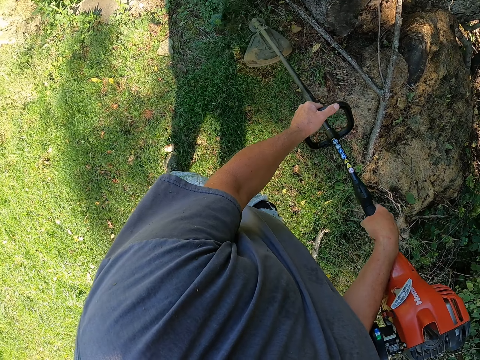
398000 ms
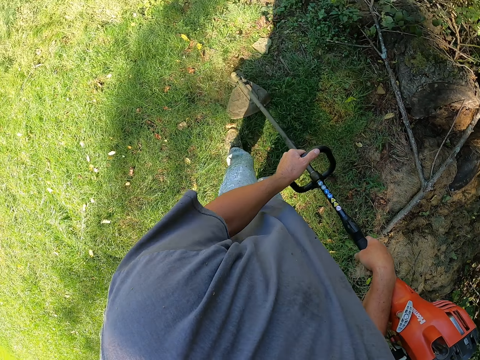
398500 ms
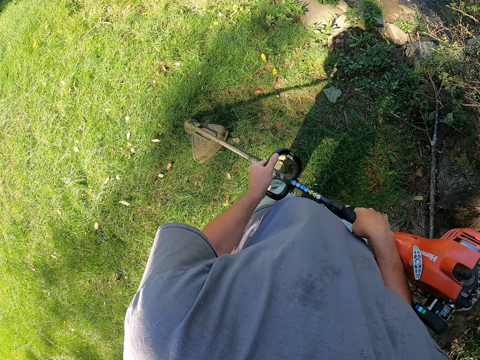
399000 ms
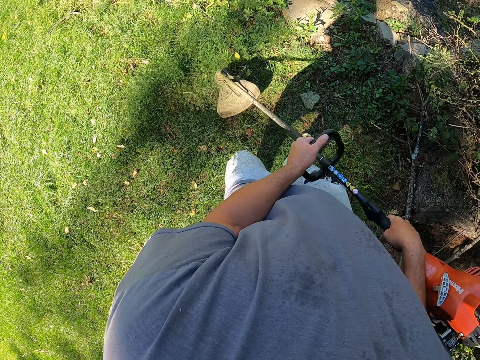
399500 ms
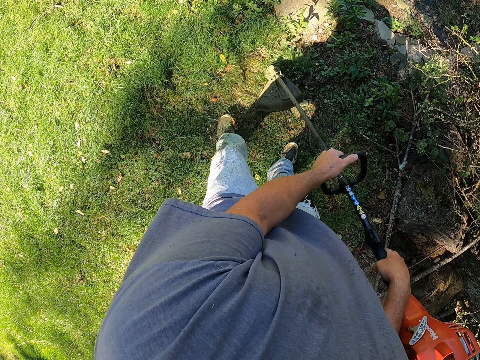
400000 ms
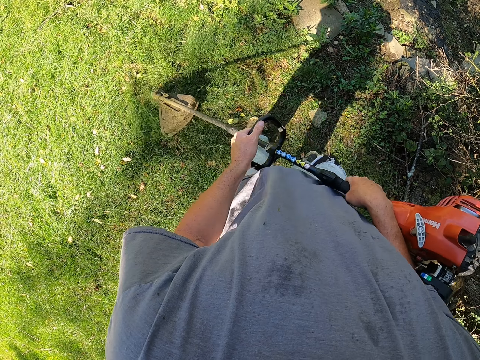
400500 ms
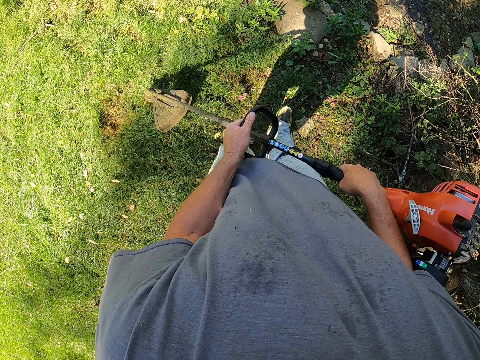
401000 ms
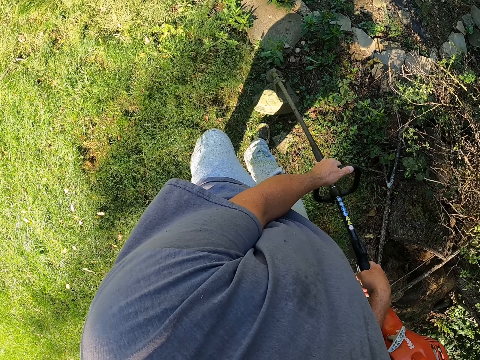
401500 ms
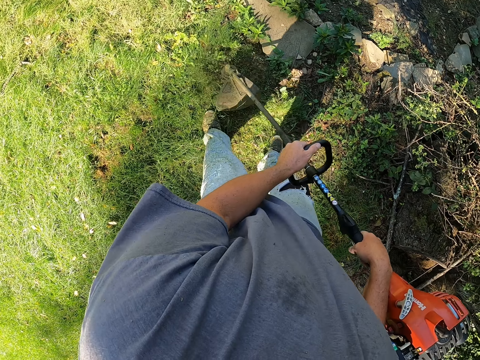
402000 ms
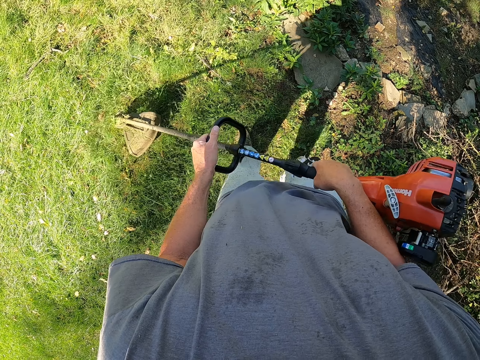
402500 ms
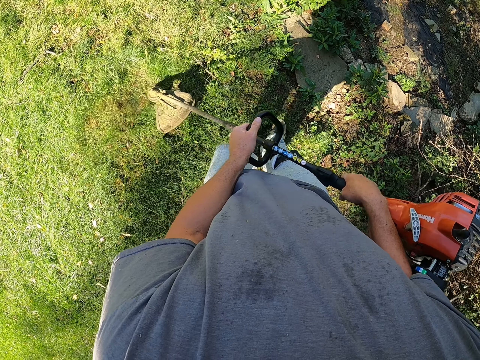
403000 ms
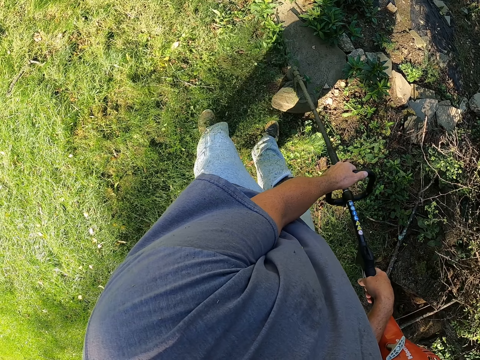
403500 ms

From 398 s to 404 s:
The camera wearer cuts grass with a grass cutting machine.

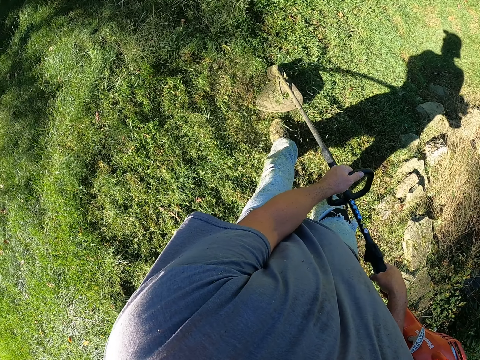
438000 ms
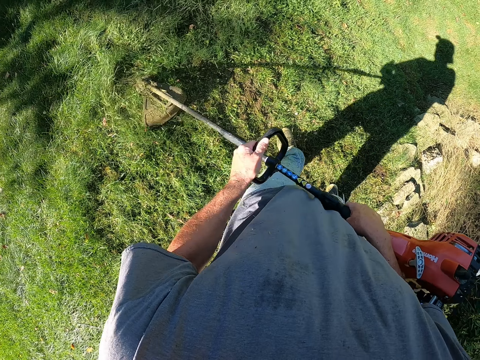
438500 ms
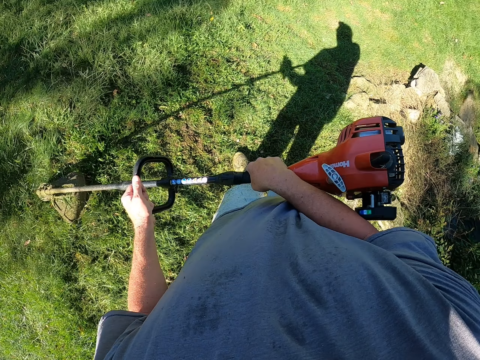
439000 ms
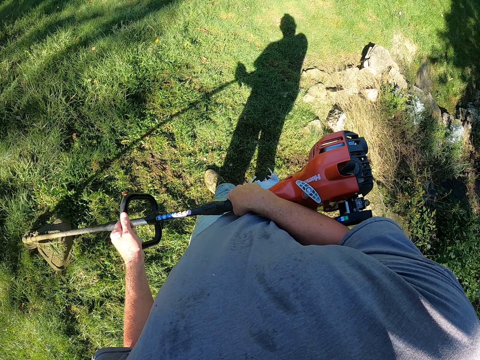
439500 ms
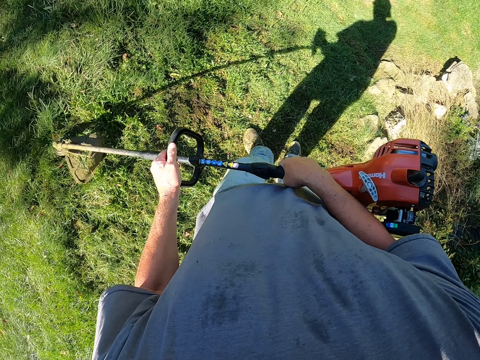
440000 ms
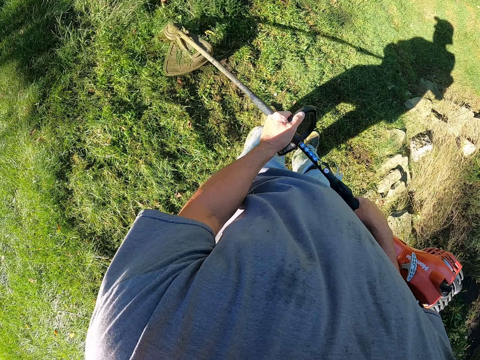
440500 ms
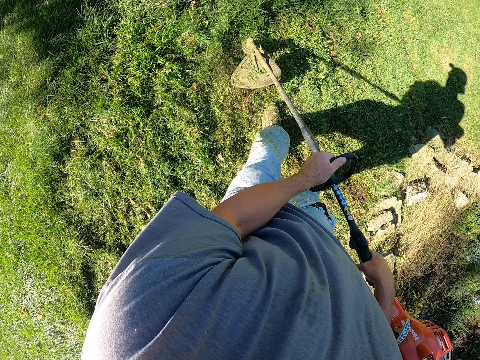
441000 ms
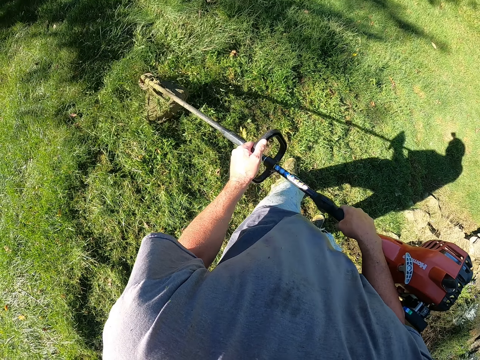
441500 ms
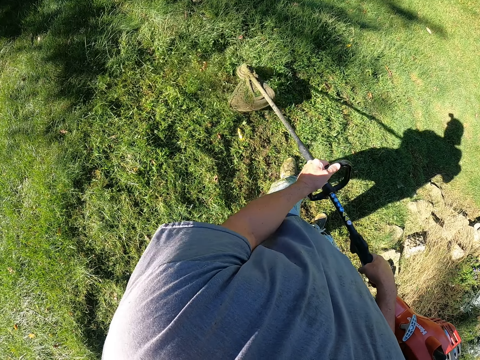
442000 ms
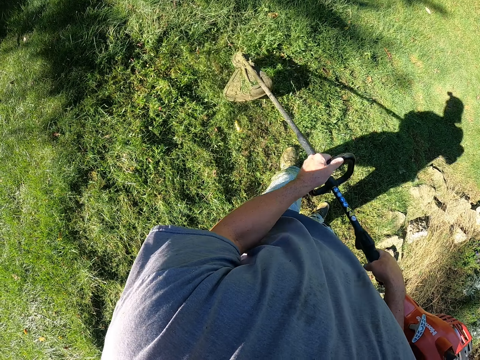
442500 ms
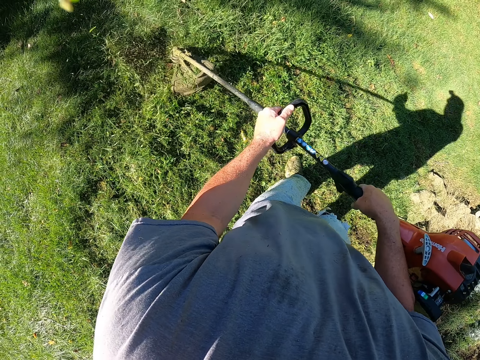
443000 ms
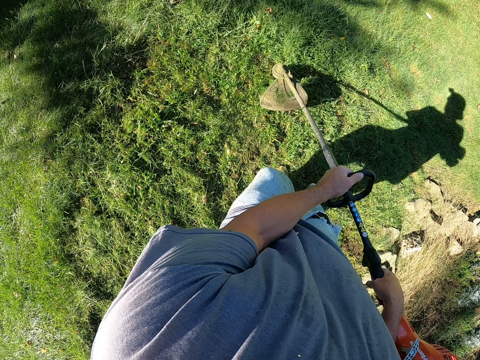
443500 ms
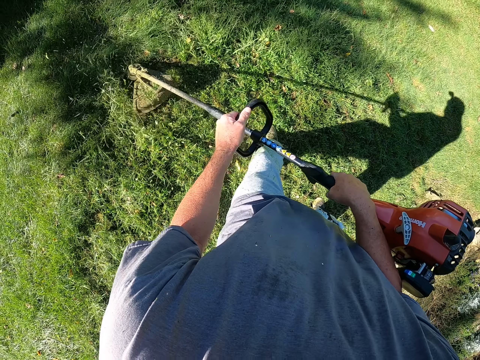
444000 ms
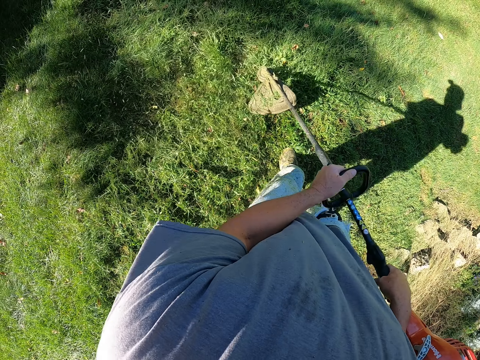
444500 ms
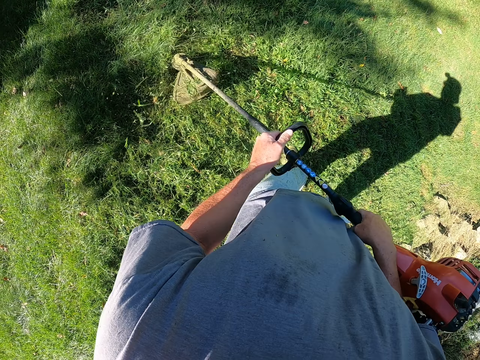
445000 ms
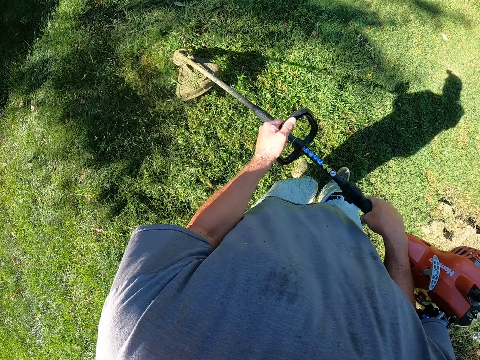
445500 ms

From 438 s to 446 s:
The camera wearer moves around. They cut grass with a cutting grass machine.

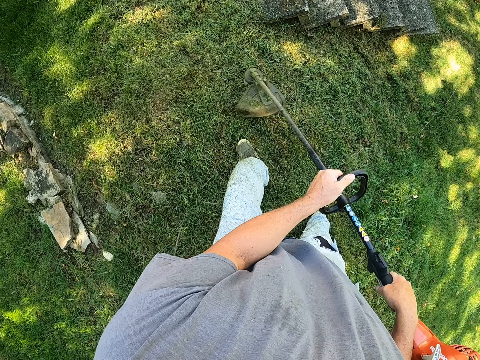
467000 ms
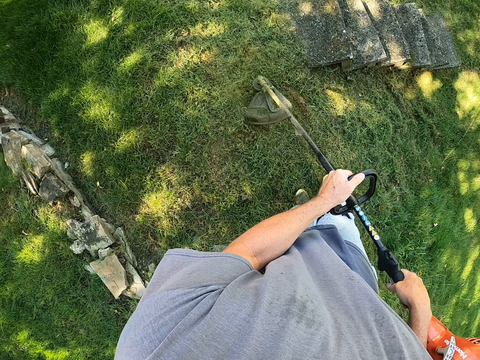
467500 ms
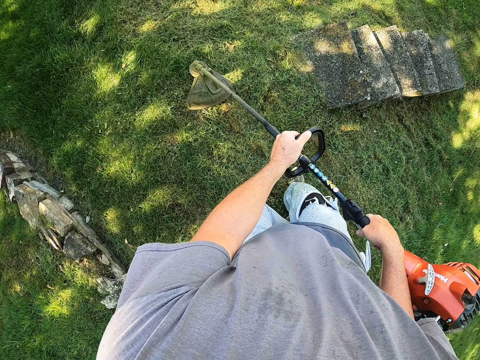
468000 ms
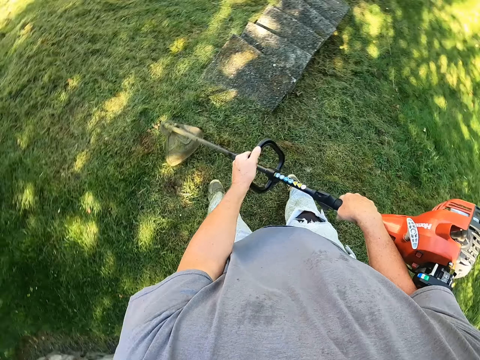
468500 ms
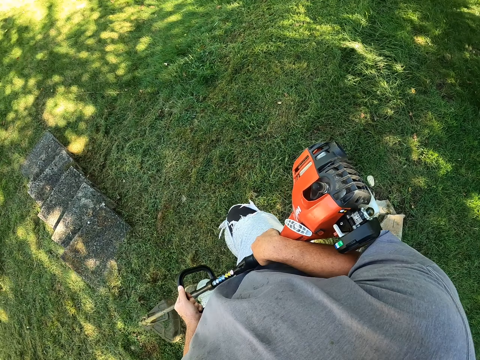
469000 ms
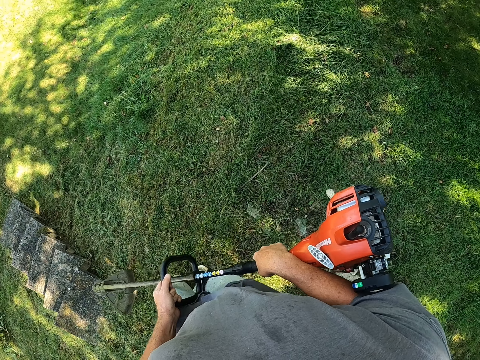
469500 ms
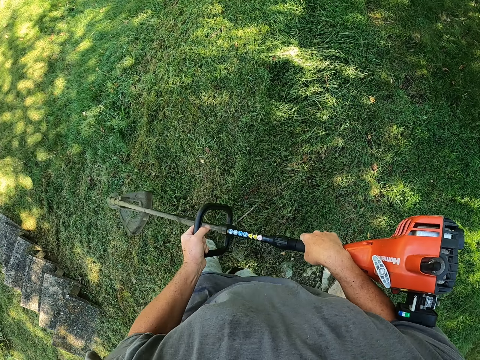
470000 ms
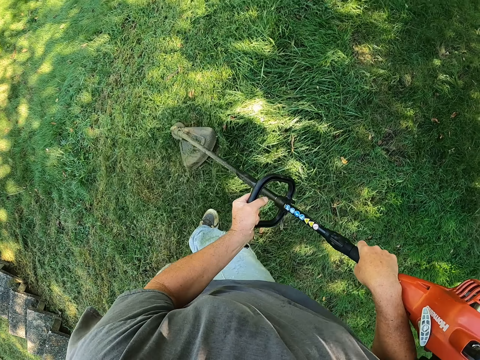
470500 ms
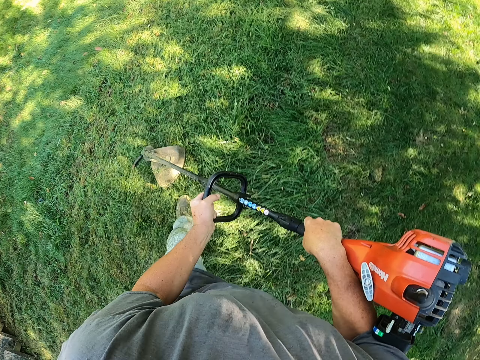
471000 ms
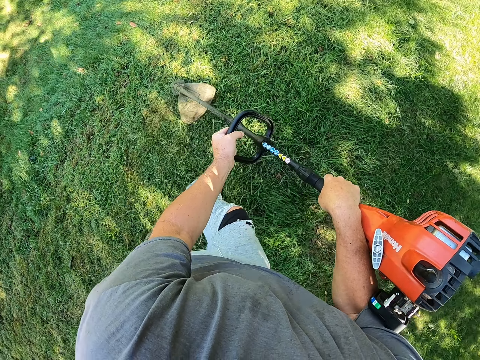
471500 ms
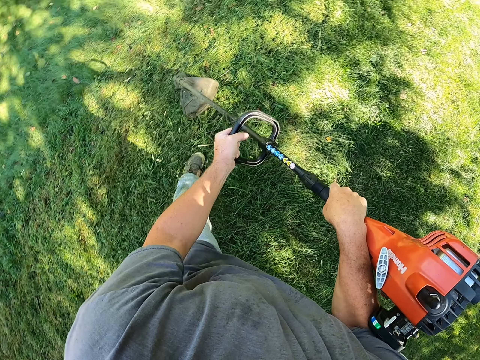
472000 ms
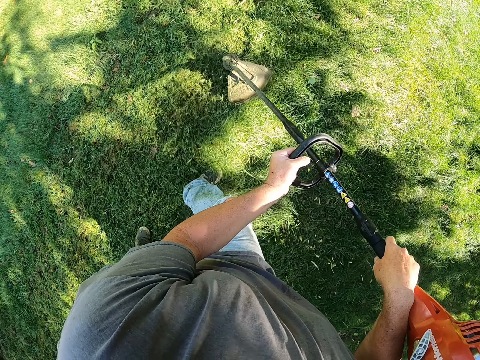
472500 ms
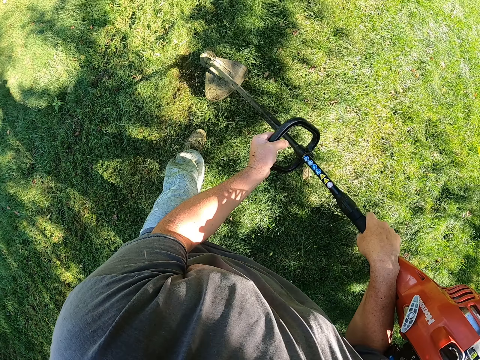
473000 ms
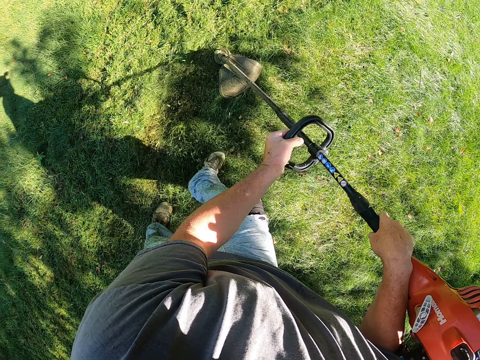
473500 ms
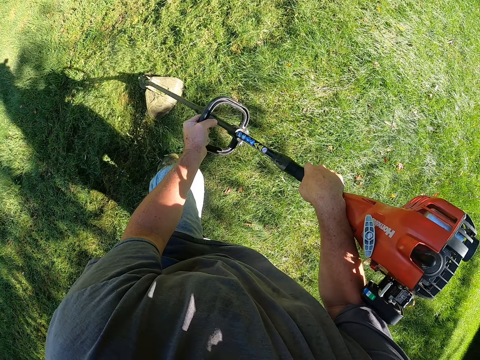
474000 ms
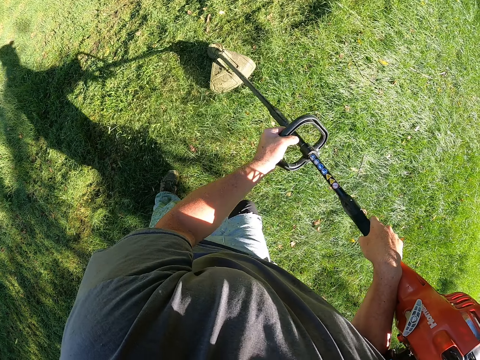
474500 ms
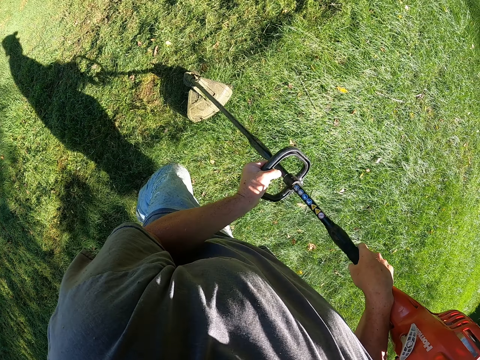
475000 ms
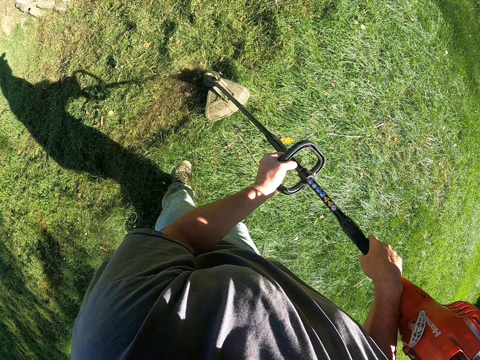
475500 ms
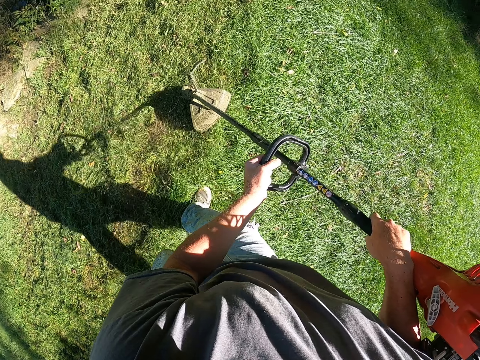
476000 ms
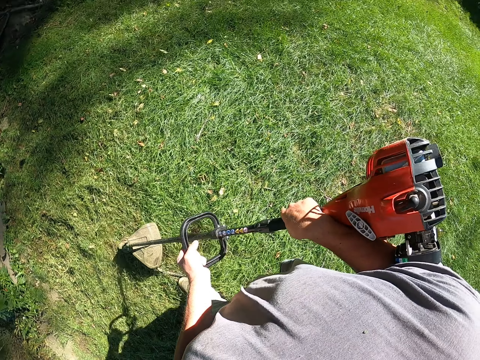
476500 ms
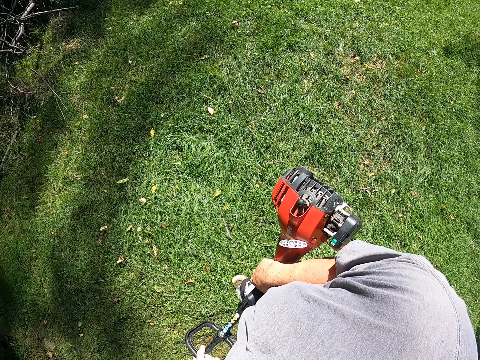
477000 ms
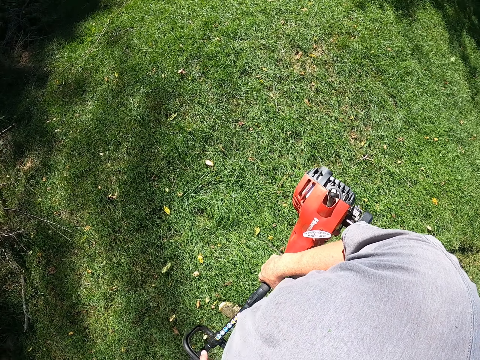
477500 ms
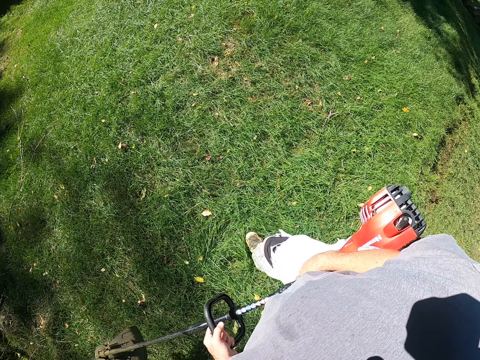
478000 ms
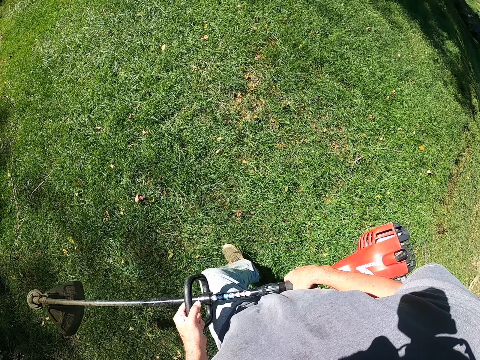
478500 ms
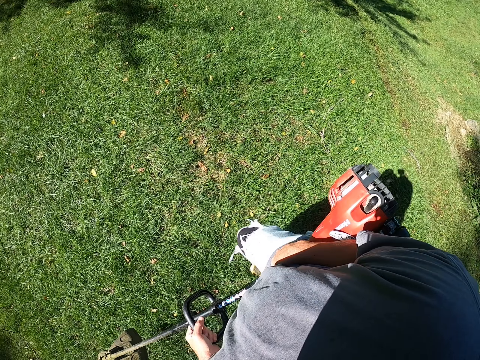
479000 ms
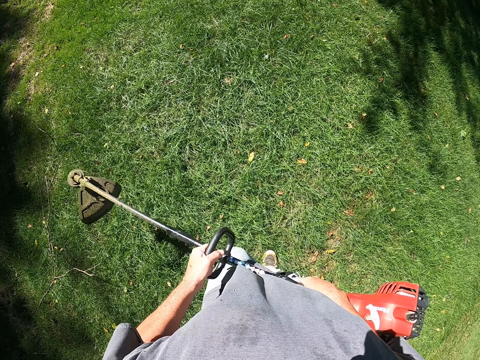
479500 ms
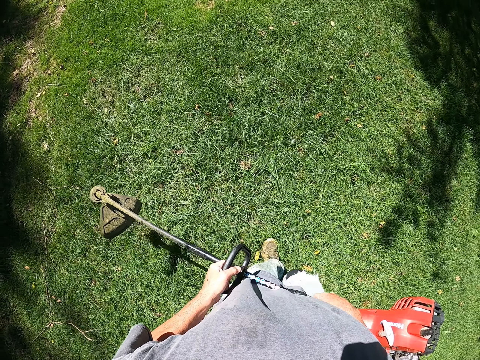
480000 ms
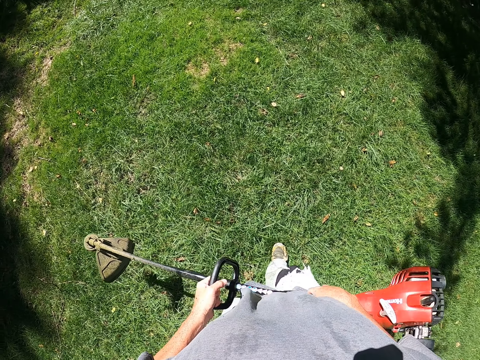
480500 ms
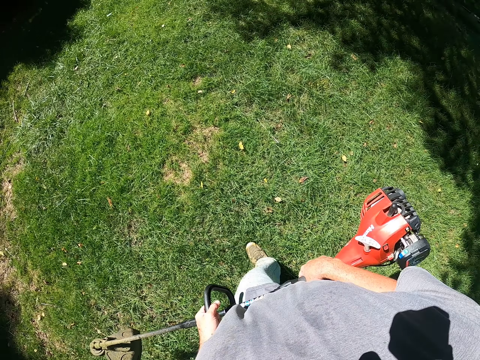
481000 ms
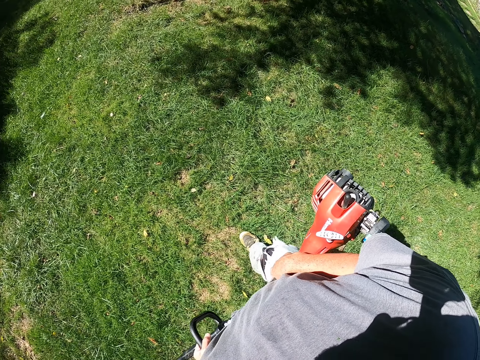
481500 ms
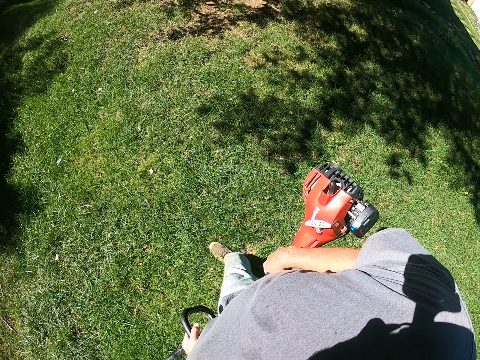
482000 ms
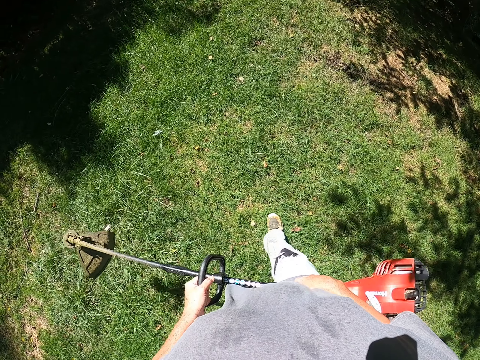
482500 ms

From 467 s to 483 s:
The camera wearer looks around. They walk around the compound. They cut grass with a grass cutting machine. They walk around the compound.
